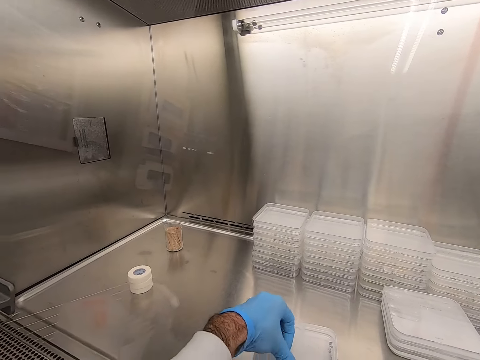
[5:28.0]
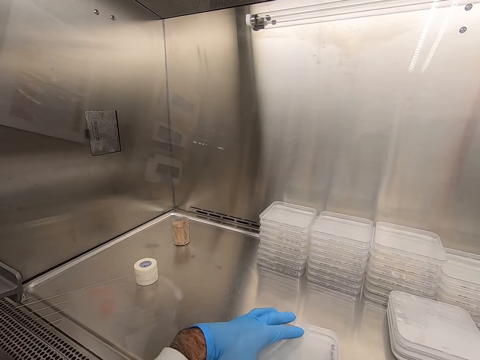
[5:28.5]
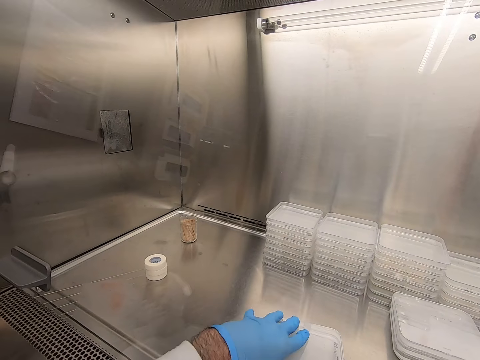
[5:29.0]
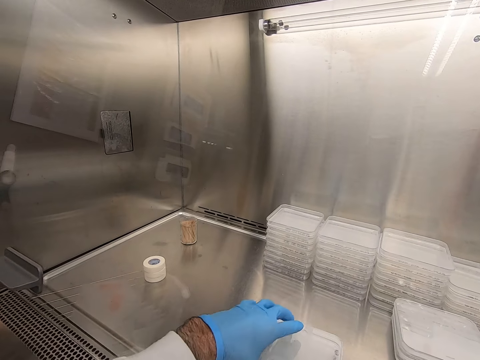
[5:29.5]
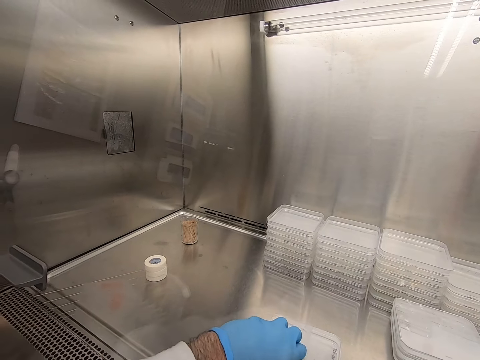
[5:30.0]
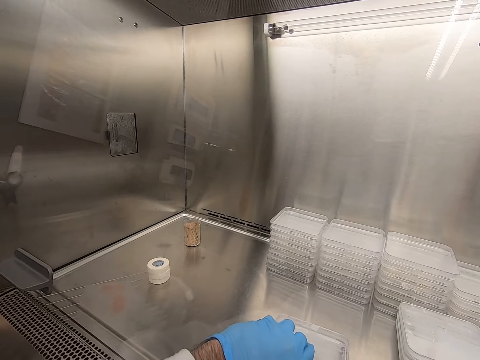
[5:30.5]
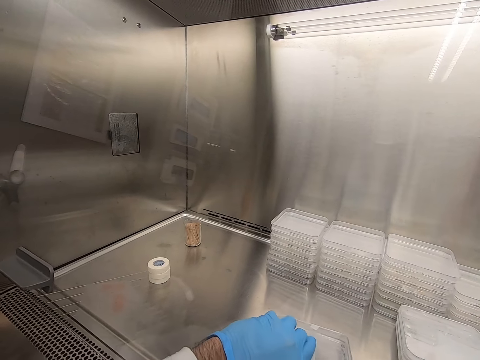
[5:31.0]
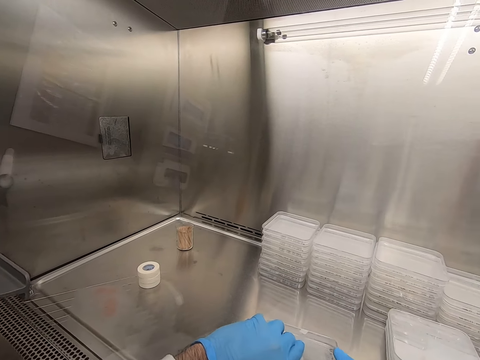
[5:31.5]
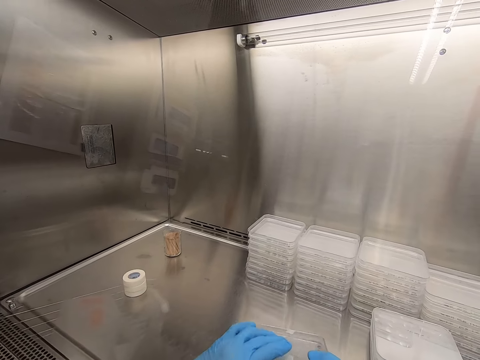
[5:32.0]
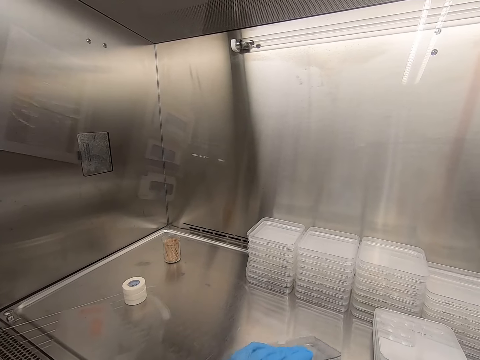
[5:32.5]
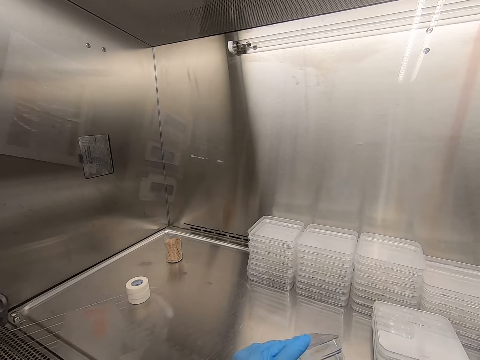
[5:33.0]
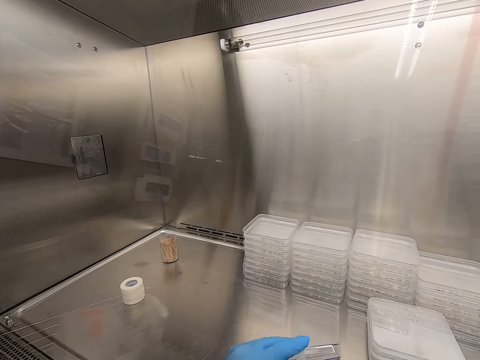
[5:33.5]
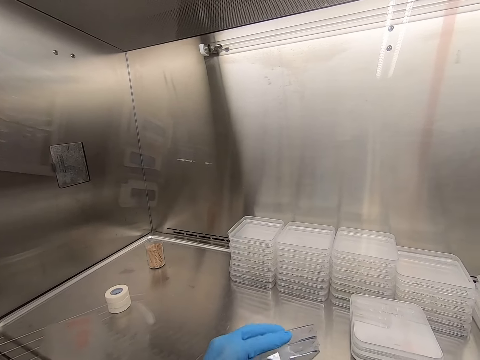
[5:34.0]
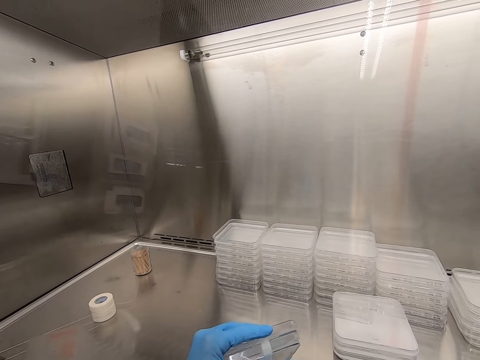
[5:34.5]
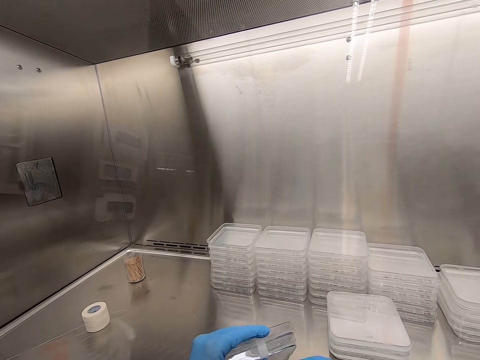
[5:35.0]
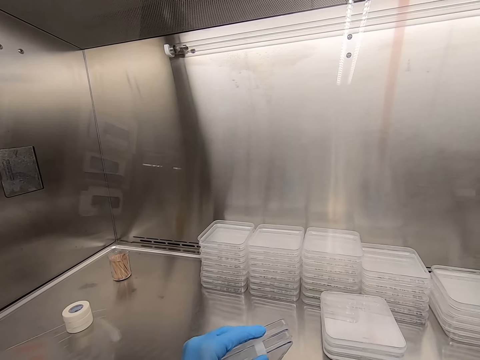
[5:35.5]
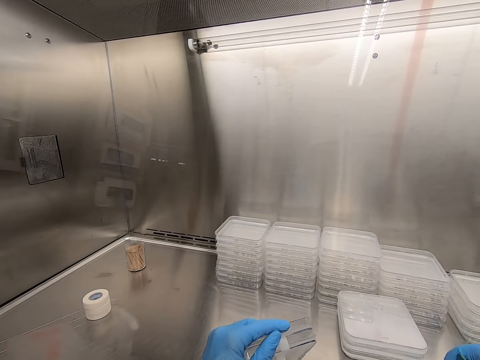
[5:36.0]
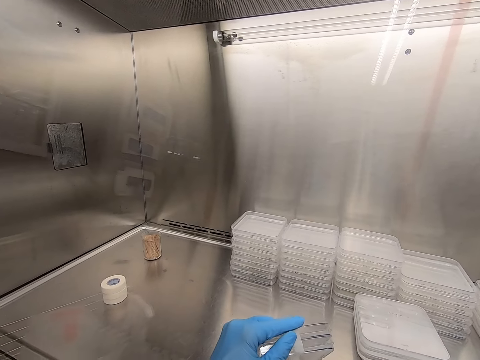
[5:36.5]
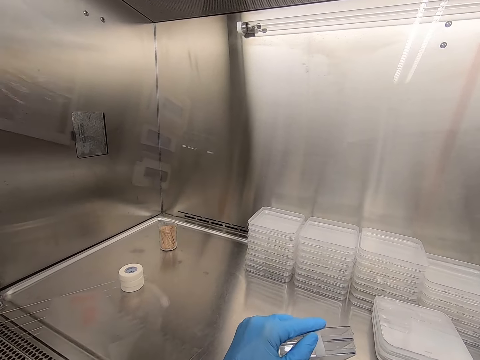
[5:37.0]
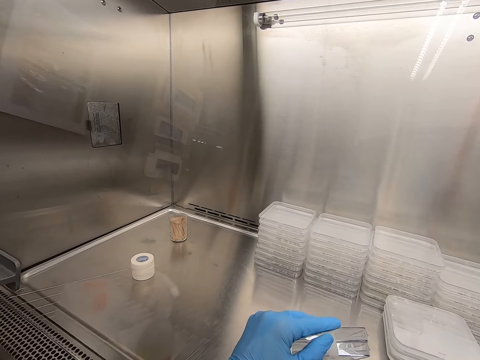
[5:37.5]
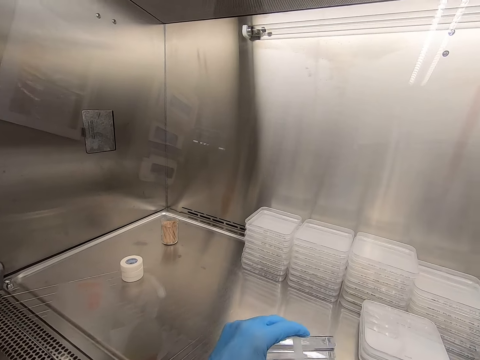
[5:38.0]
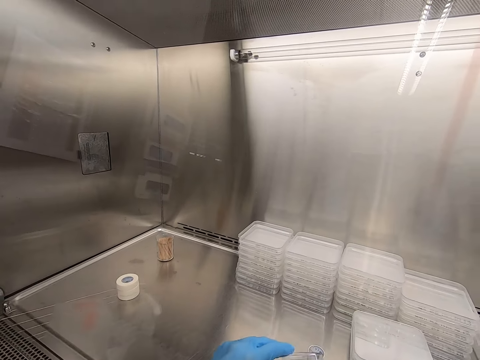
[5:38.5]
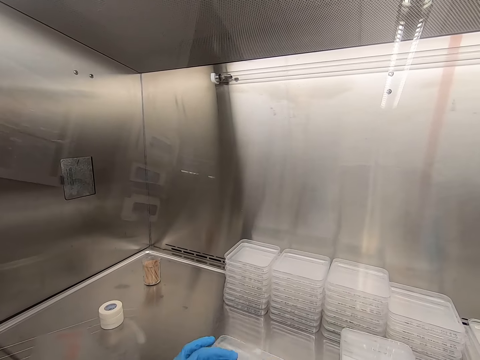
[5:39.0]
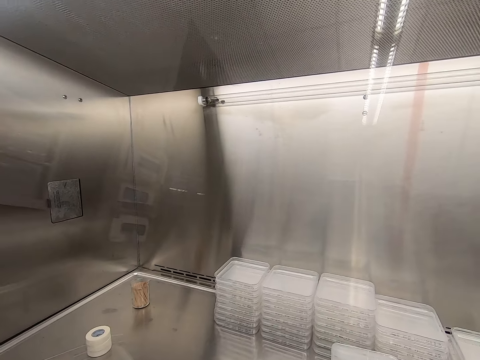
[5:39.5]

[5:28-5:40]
The camera wearer seals the lid with cello tape.

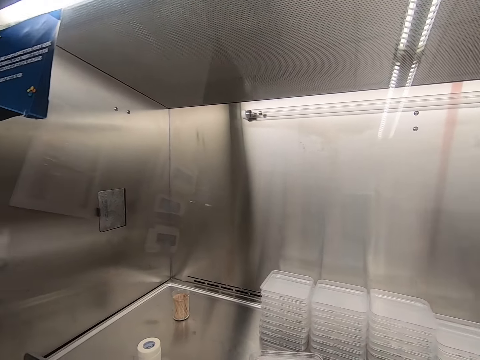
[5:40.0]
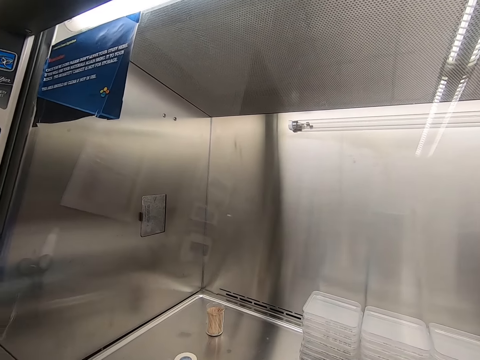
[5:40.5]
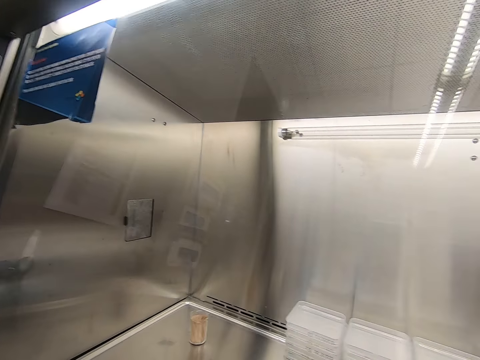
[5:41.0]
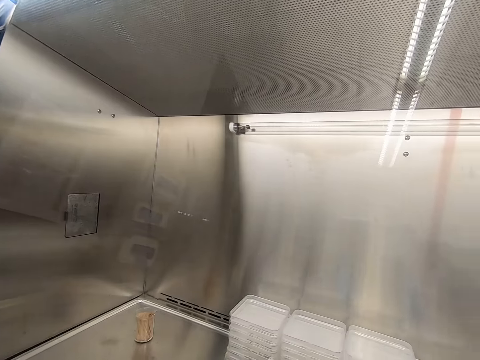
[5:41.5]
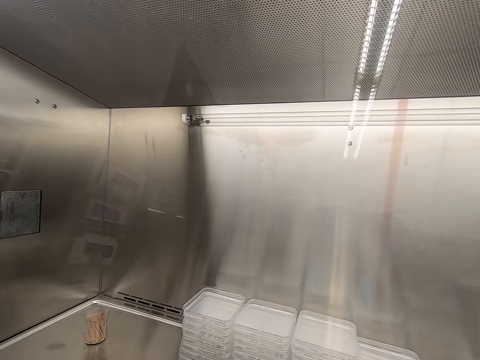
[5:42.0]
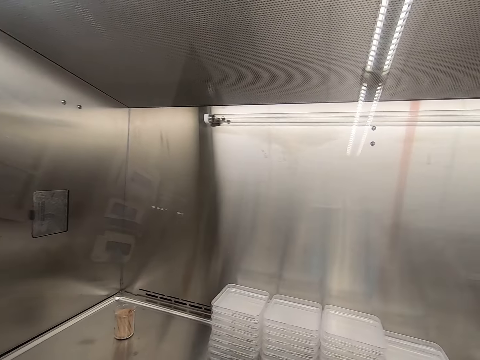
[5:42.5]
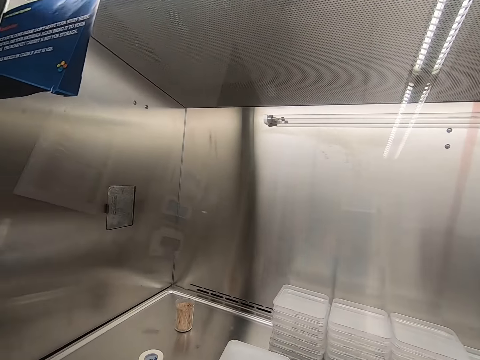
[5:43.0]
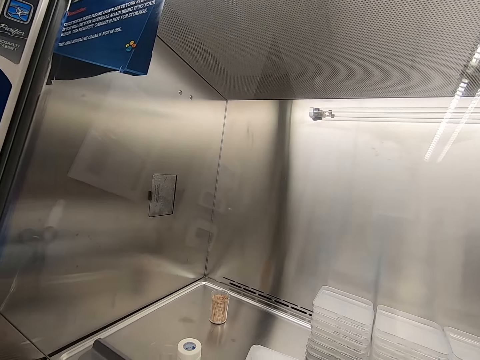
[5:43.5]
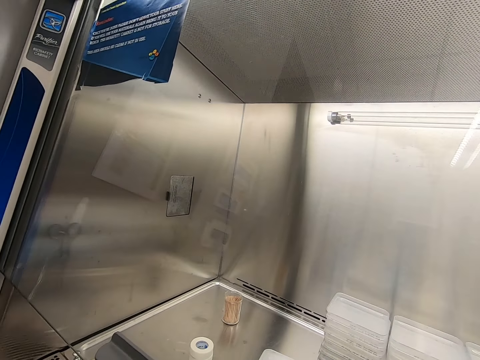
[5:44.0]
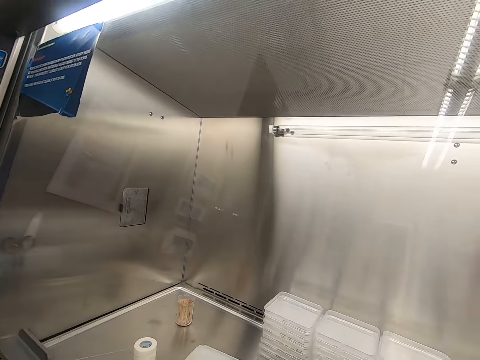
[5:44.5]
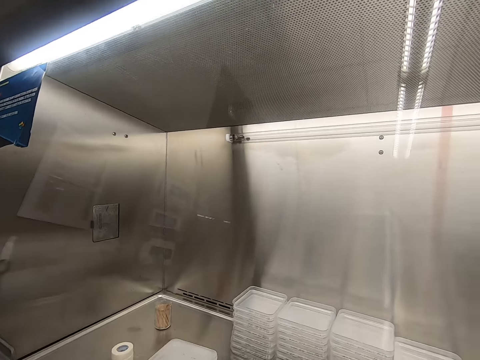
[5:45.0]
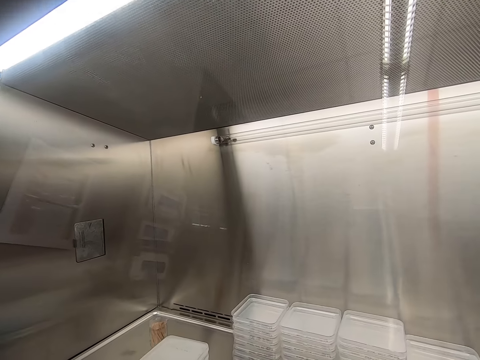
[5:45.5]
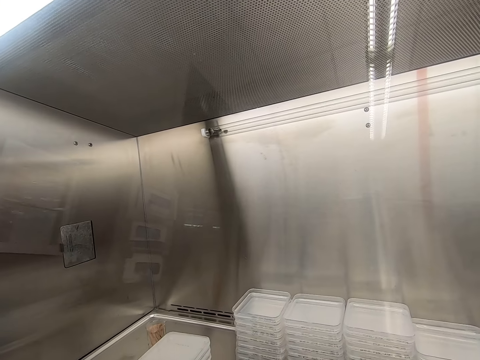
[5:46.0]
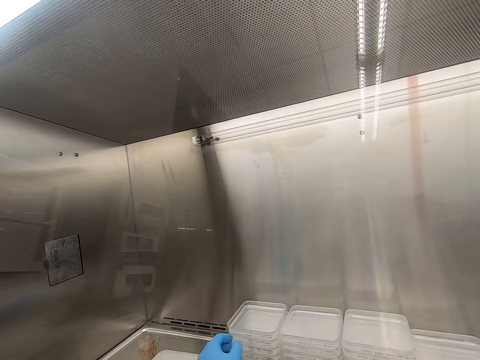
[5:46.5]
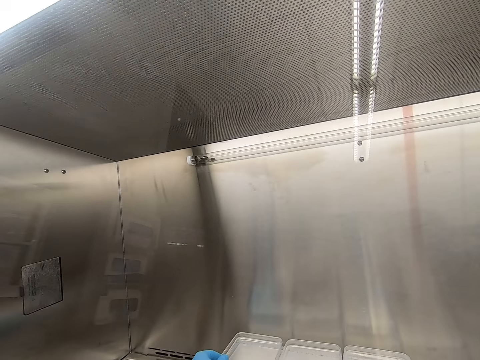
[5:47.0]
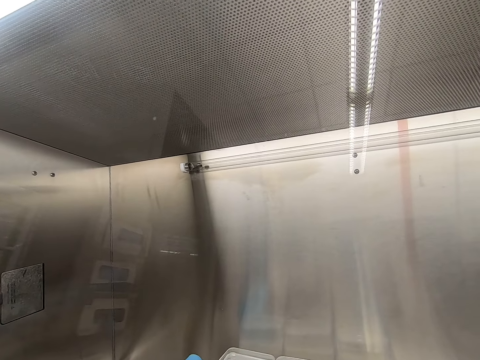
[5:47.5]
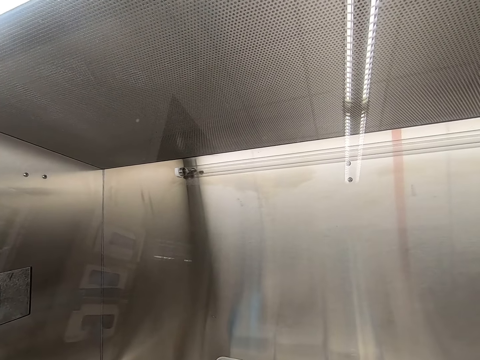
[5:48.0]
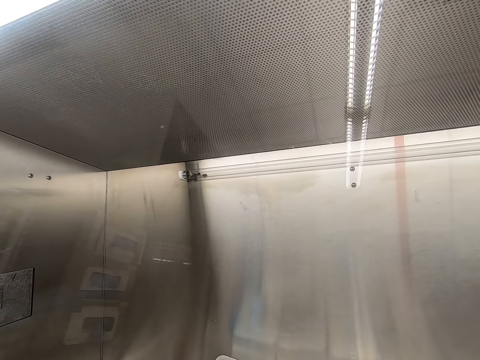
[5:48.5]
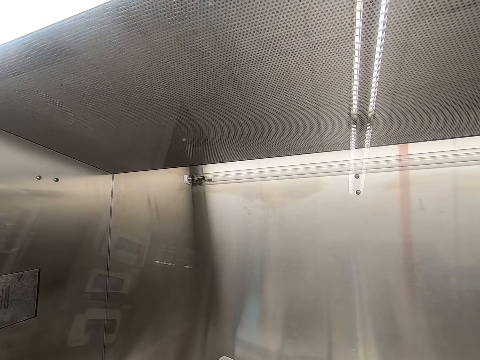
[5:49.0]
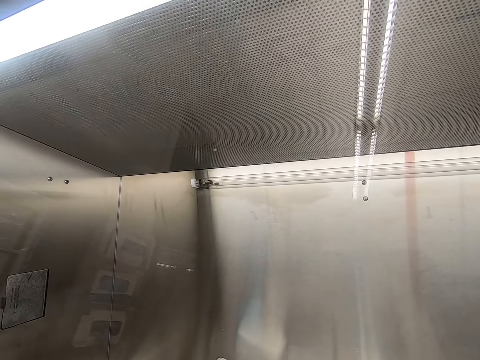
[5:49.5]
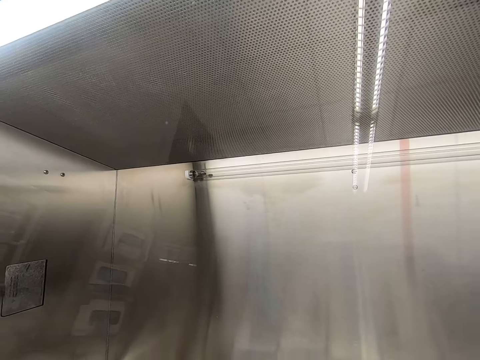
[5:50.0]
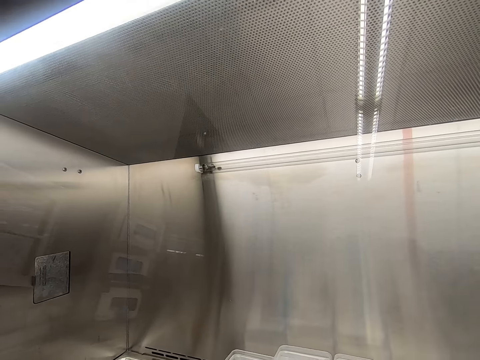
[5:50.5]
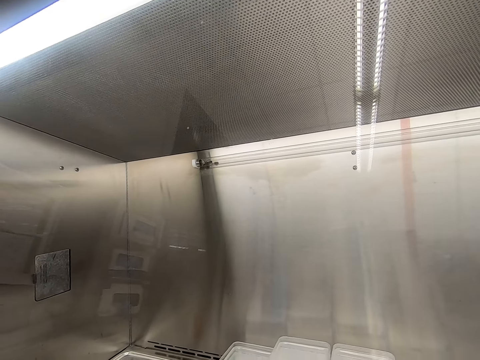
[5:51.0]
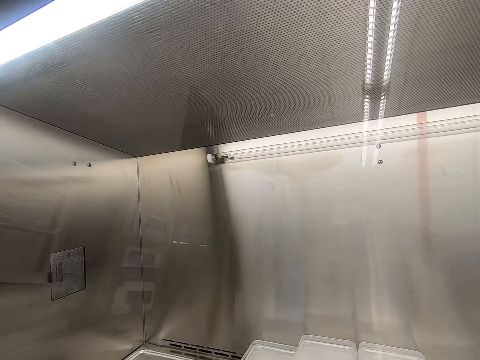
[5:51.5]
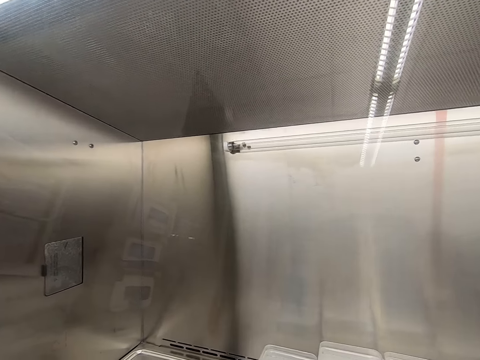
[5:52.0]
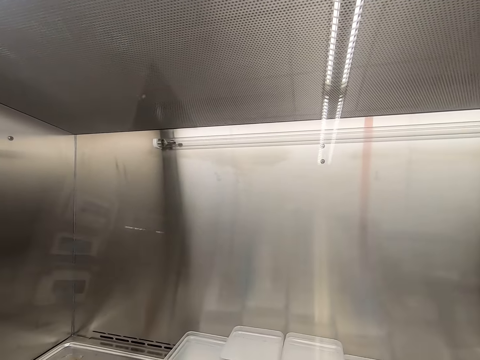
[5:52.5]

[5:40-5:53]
The camera wearer takes the plastic lid.
